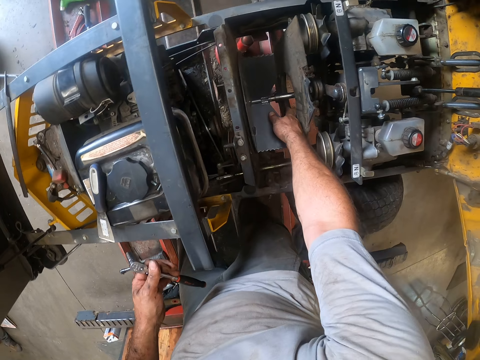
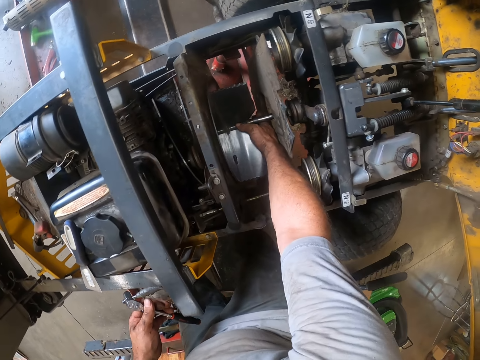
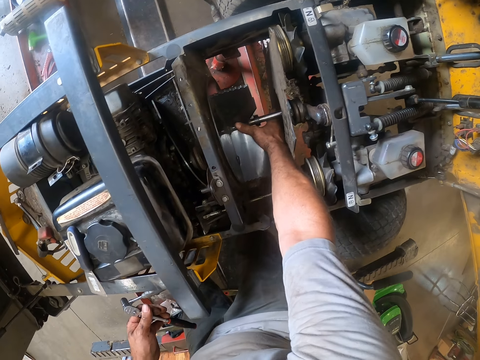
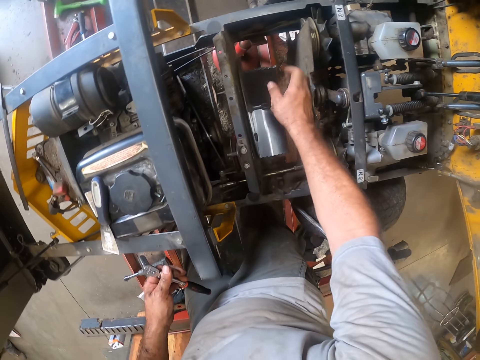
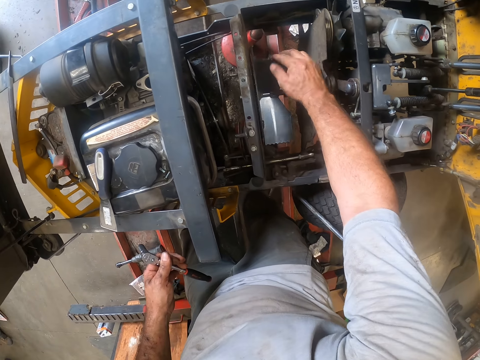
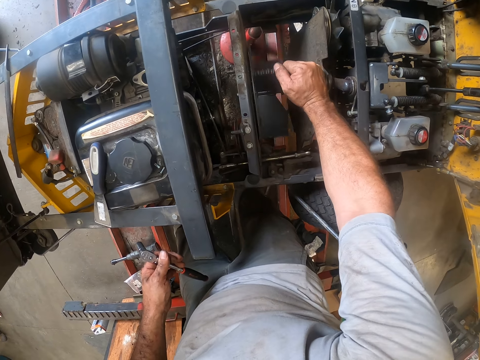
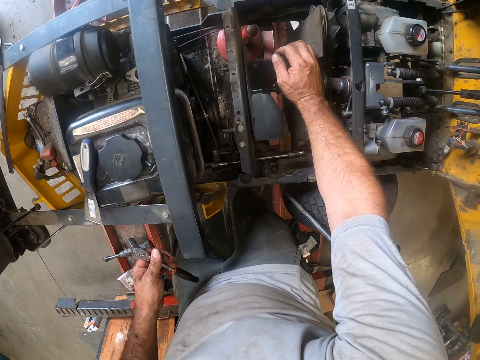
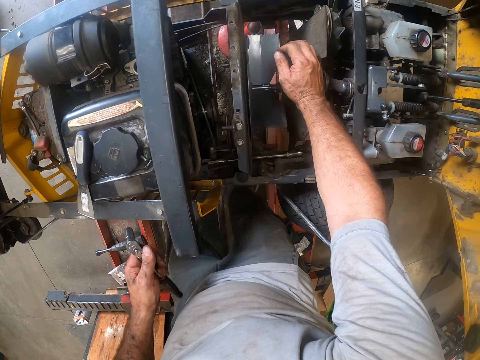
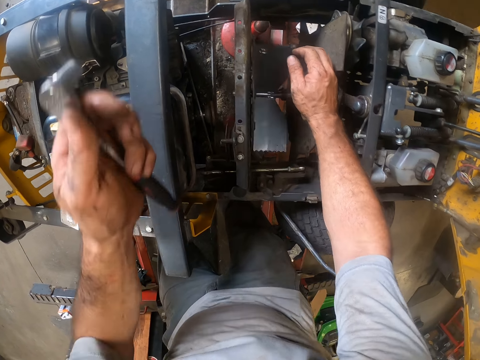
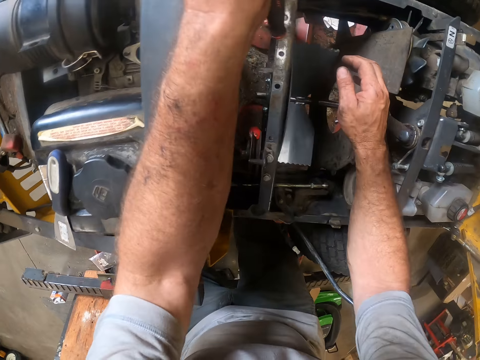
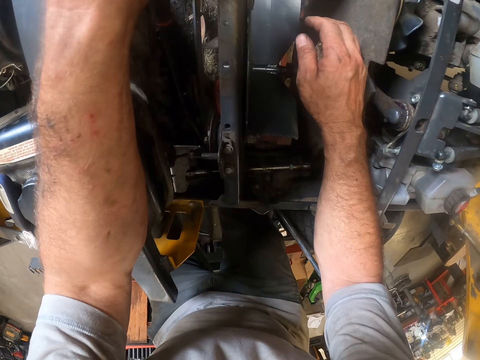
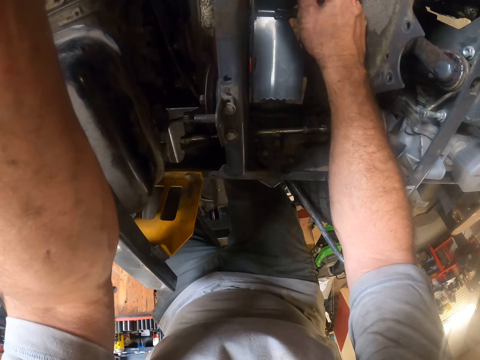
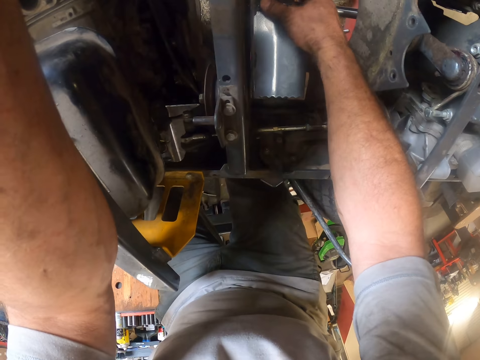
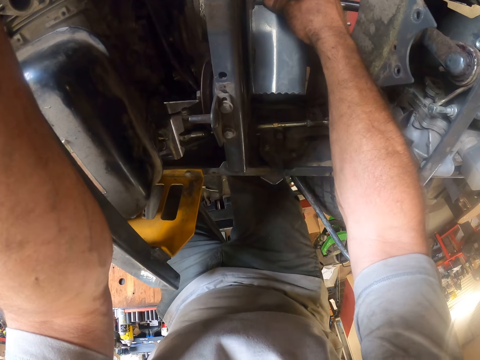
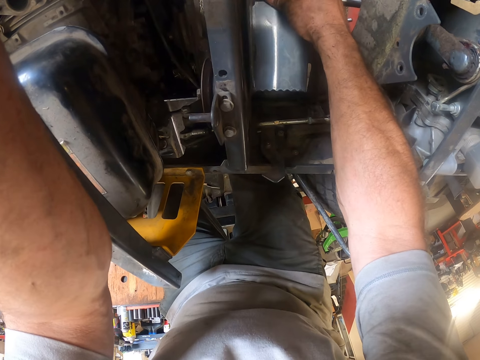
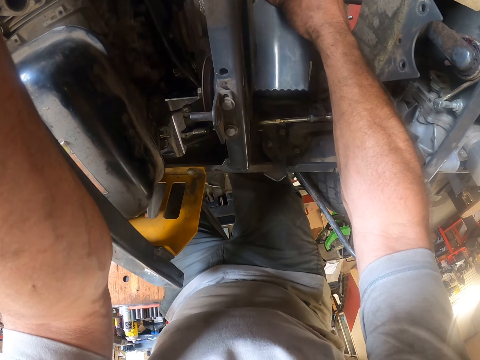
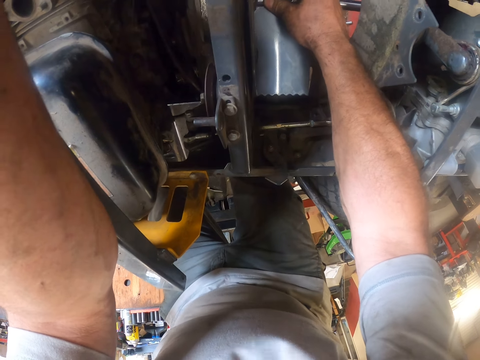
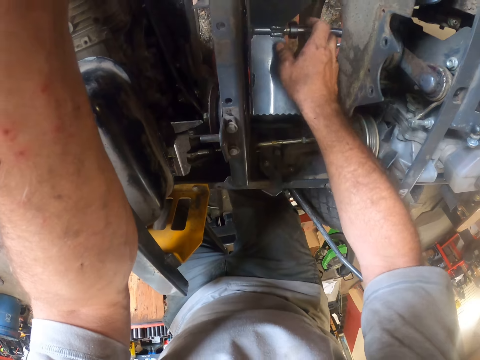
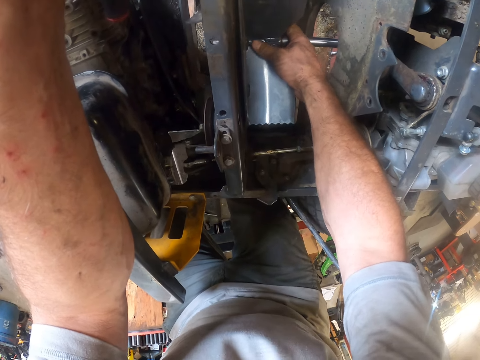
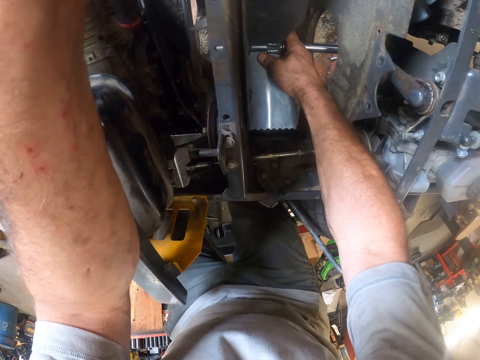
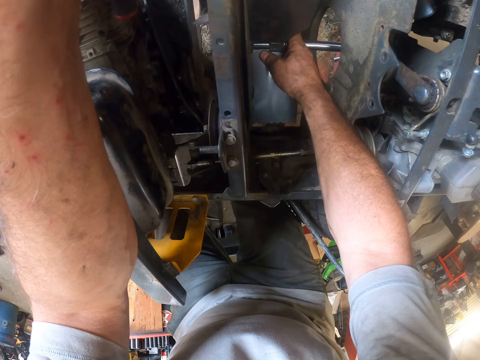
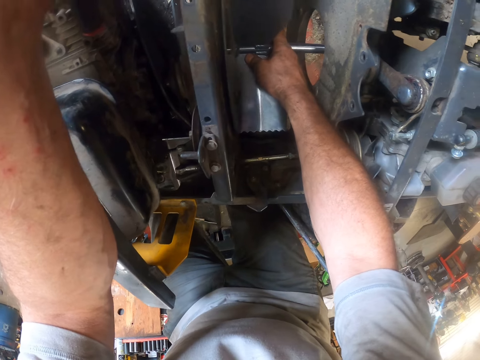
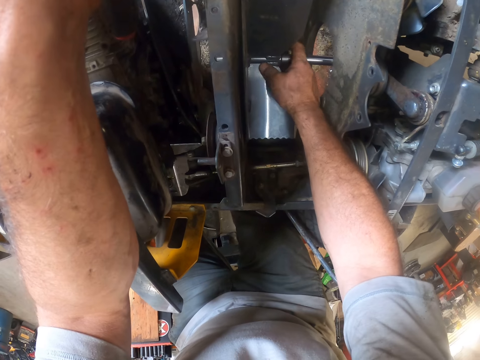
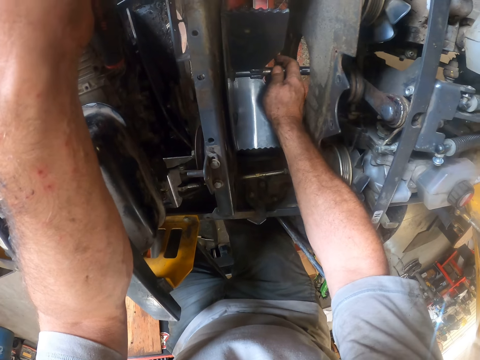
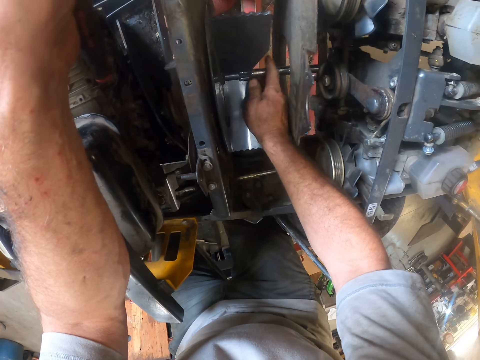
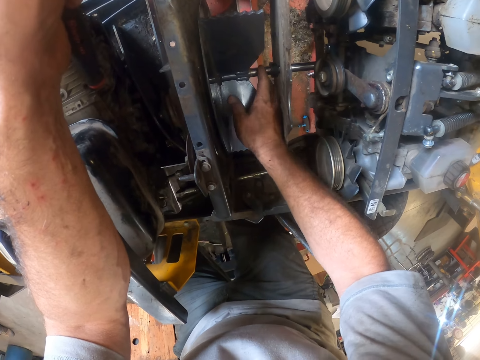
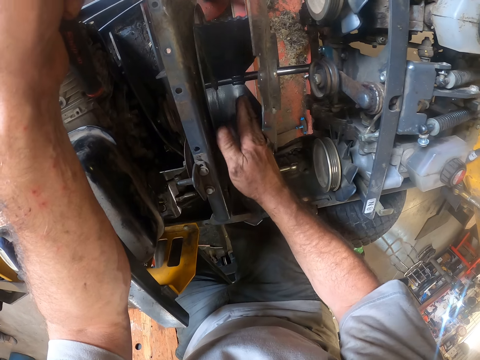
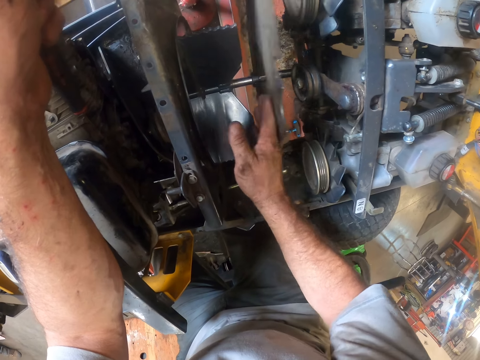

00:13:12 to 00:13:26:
The camera wearer rolls the fan of the lawn mower with his right hand. He rests his left hand holding the wrench on the lawn mower. He adjusts the fan of the lawn mower with his hands.

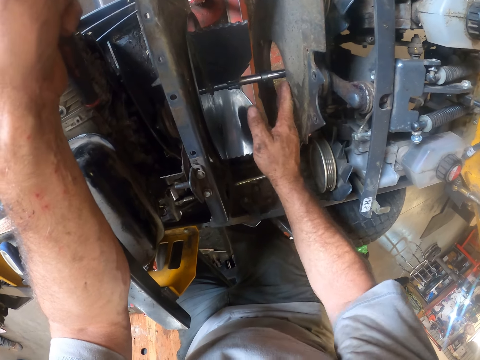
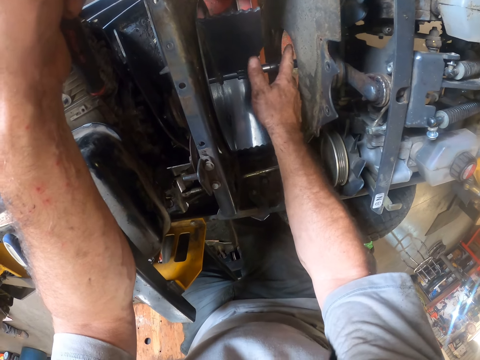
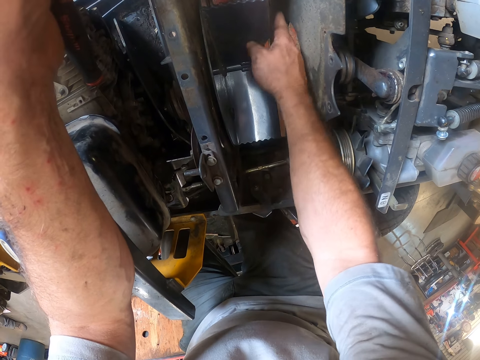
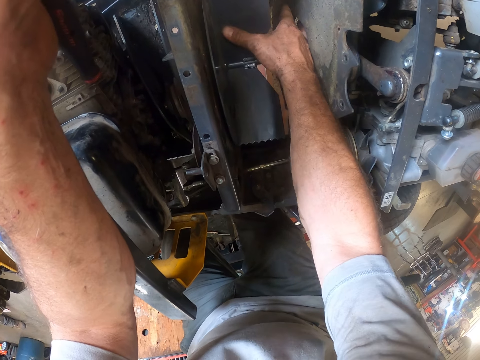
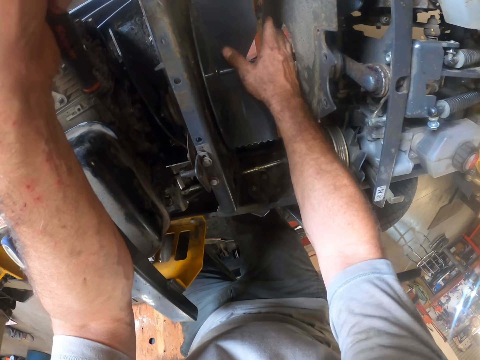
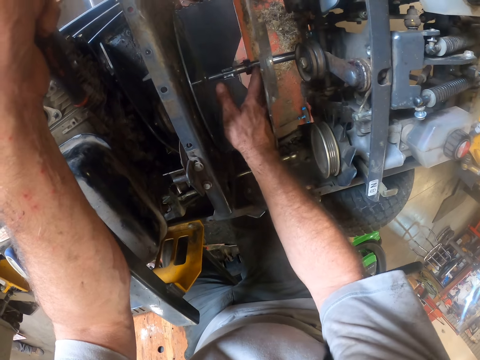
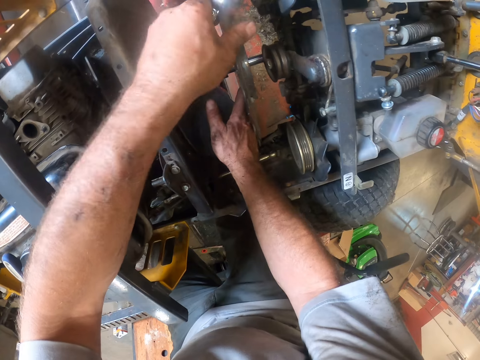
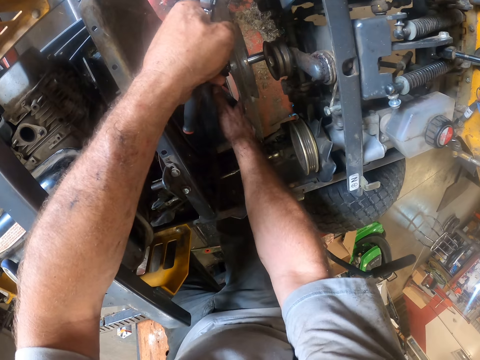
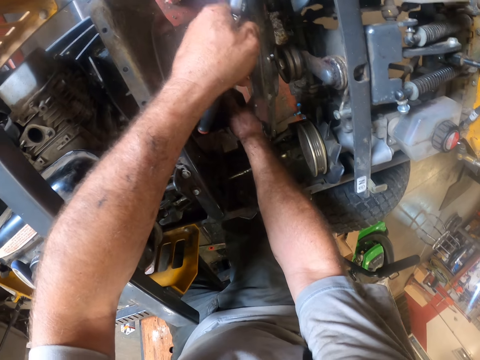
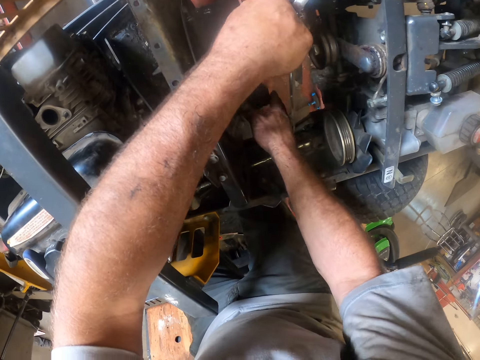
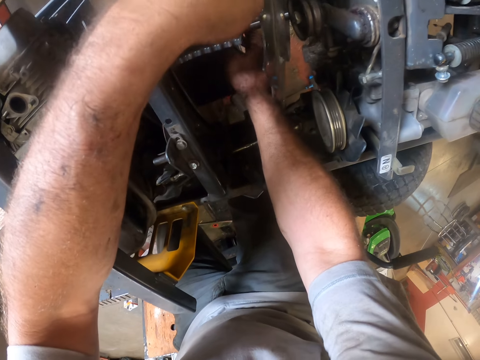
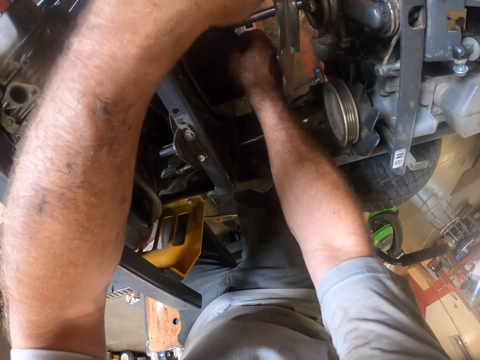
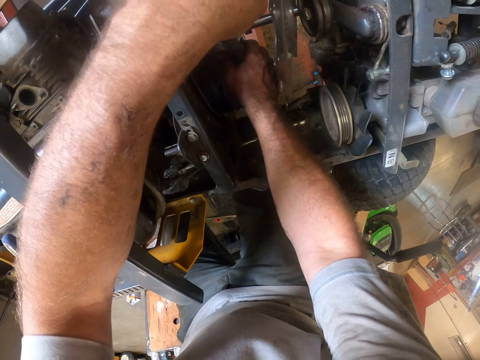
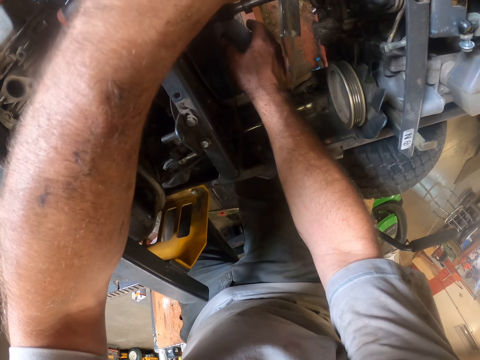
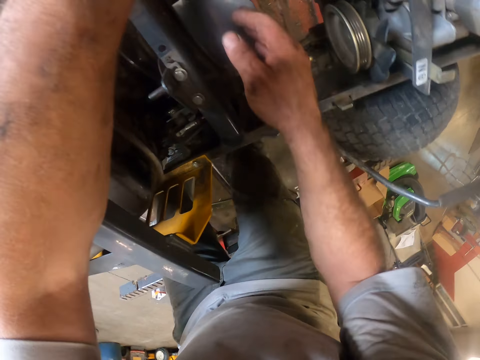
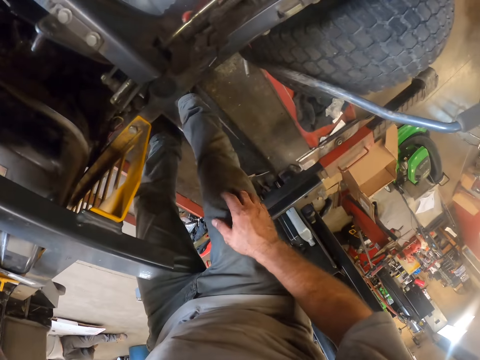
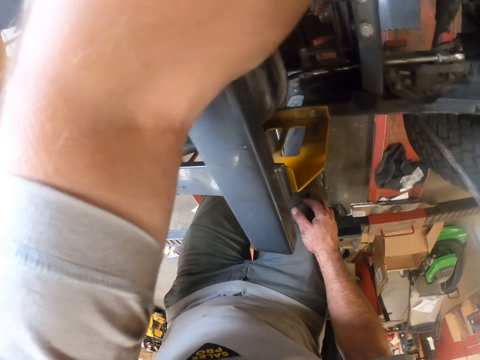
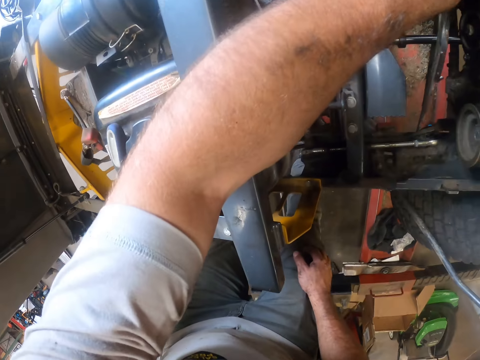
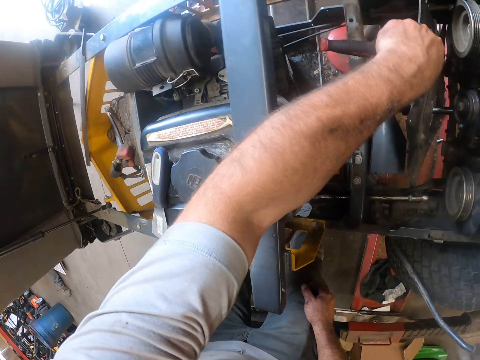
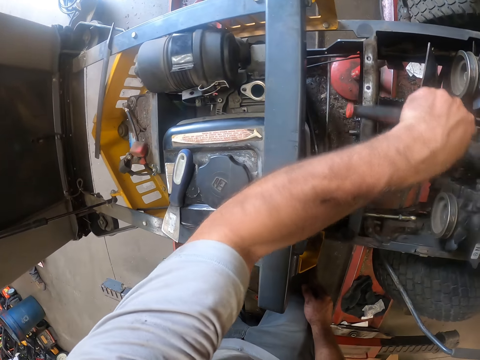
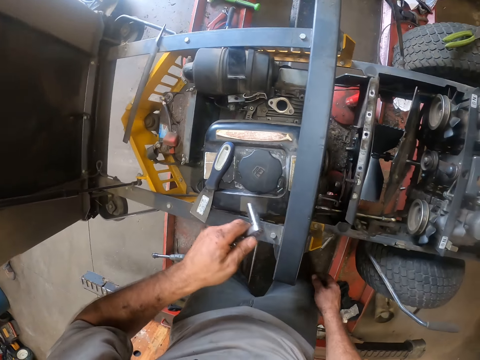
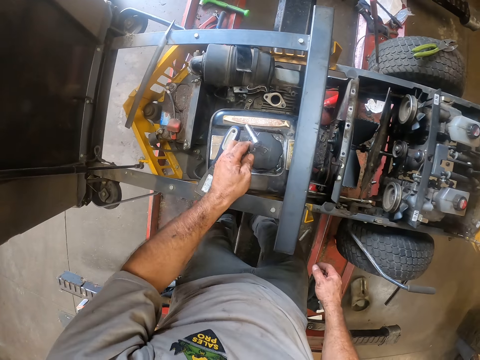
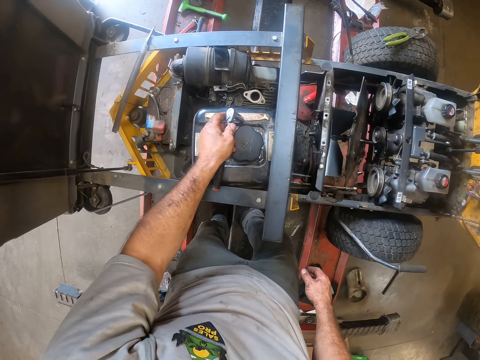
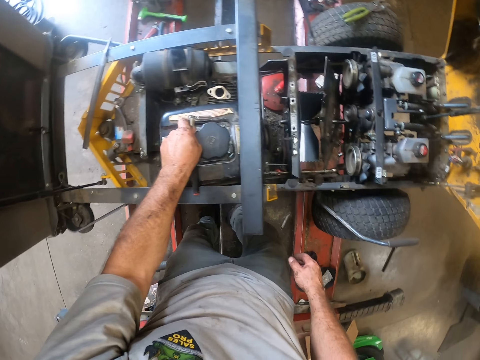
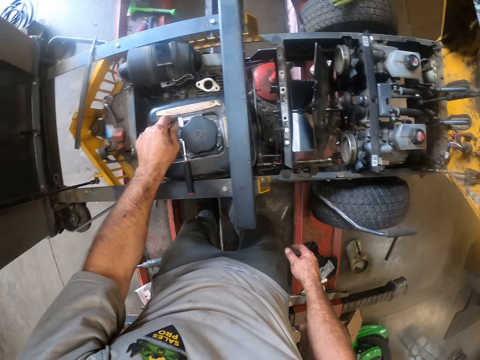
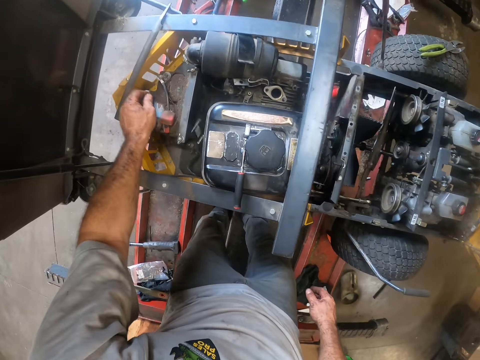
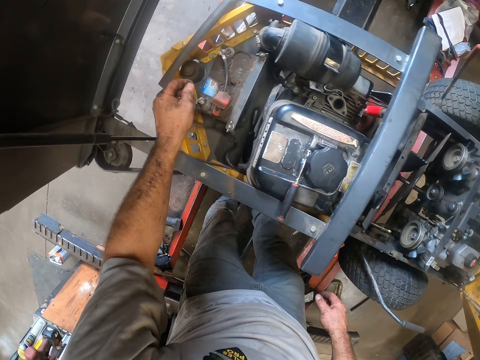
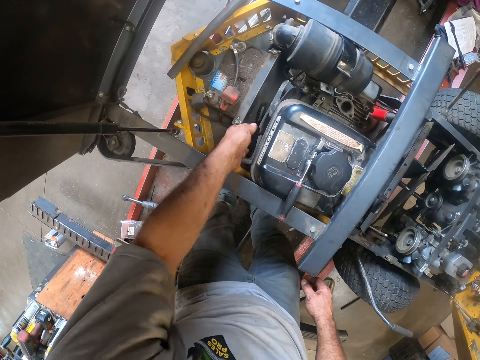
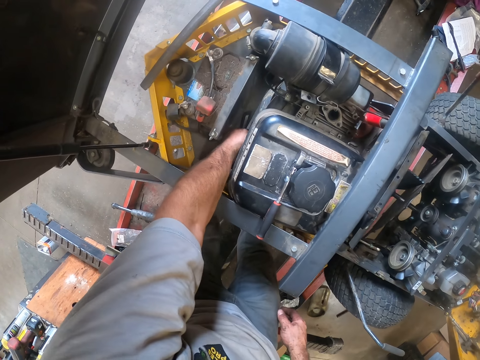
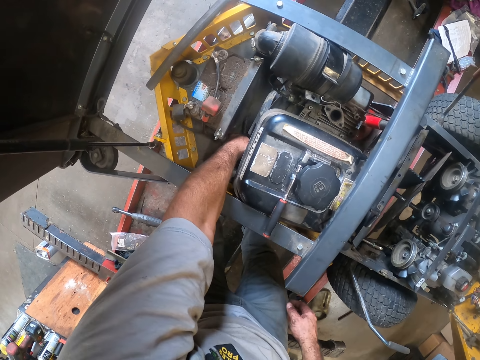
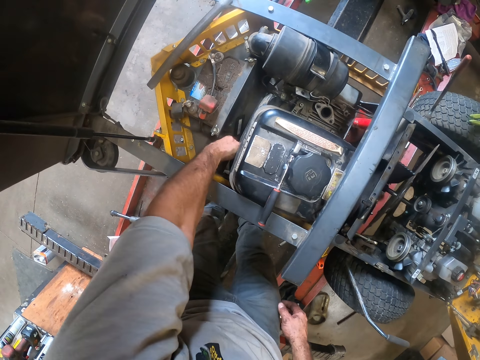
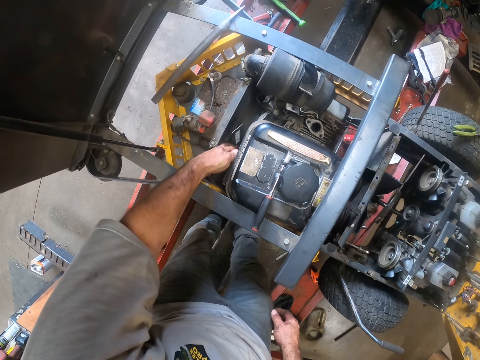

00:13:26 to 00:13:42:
The camera wearer pushes the propeller shield with his left hand. He turns the propeller. He moves his hand from the propeller. He puts his right hand on his right knee. He adjusts the propeller shield. He fixes the lawn mower with the box spanner. He moves his hand from the propeller shield. He drops the box spanner on the lawn mower fuel tank. A scraper falls in the lawn mower. He picks up the scraper from the lawn mower.
